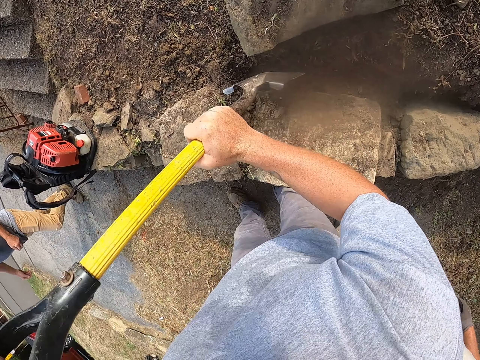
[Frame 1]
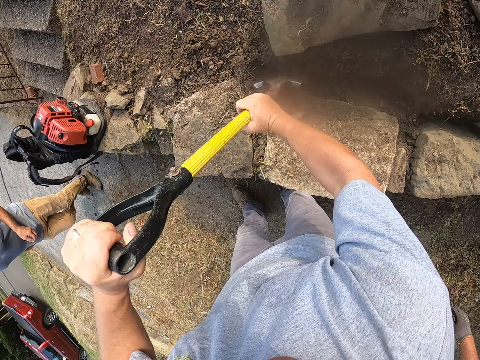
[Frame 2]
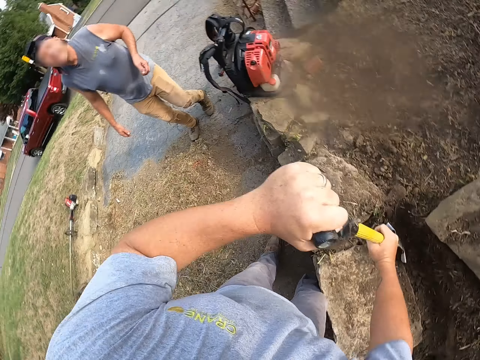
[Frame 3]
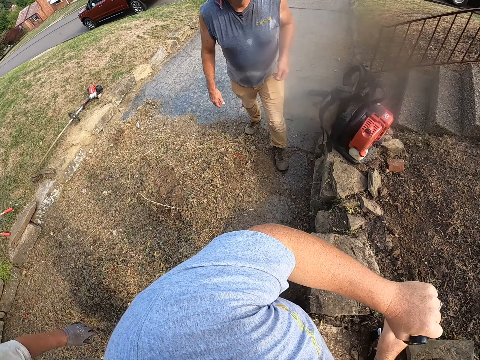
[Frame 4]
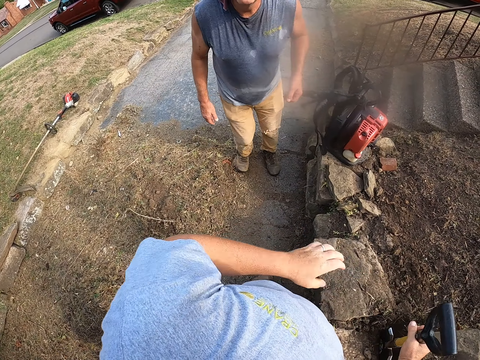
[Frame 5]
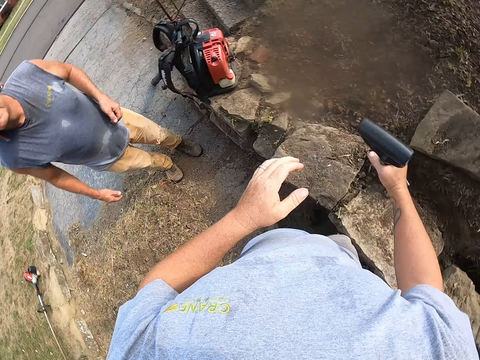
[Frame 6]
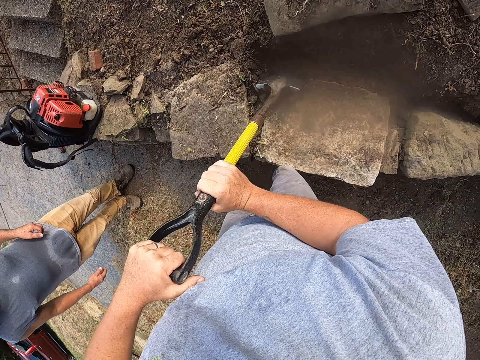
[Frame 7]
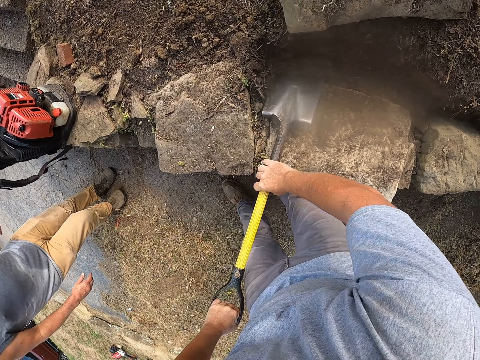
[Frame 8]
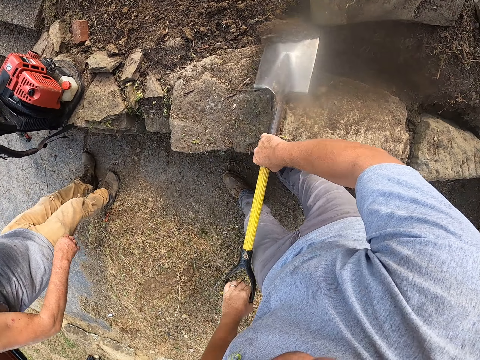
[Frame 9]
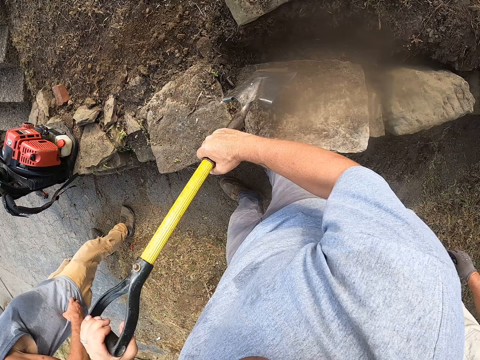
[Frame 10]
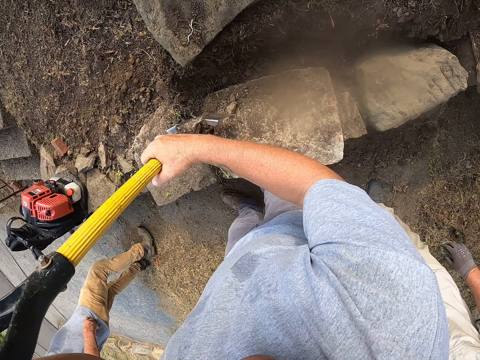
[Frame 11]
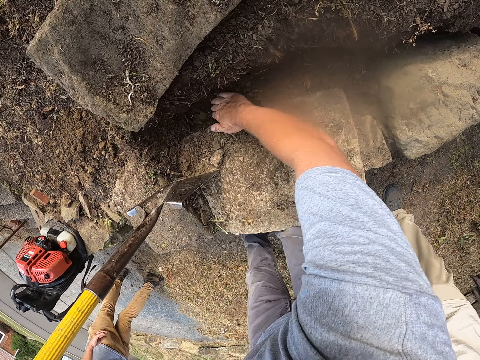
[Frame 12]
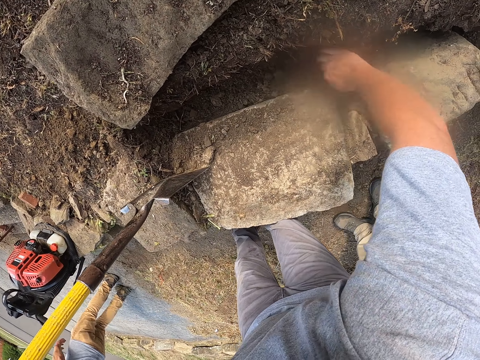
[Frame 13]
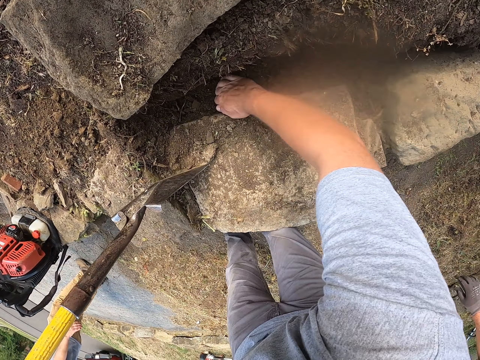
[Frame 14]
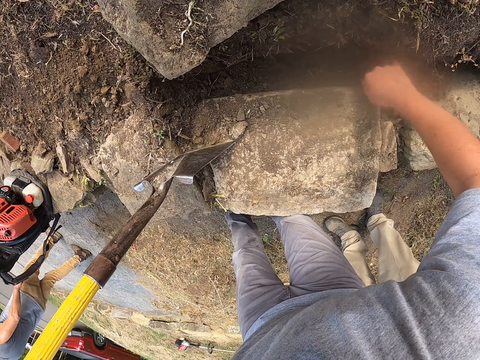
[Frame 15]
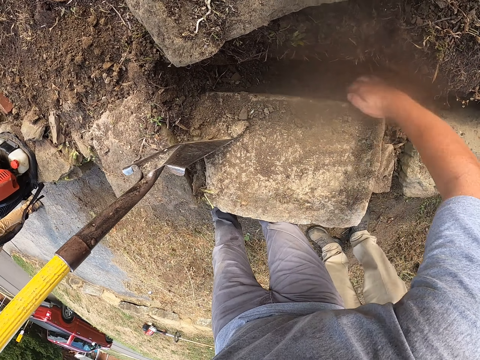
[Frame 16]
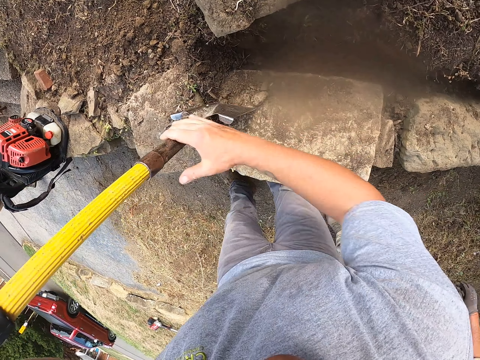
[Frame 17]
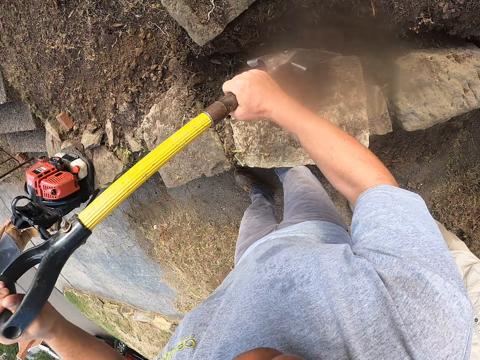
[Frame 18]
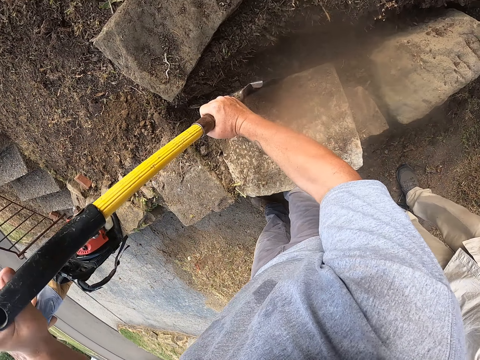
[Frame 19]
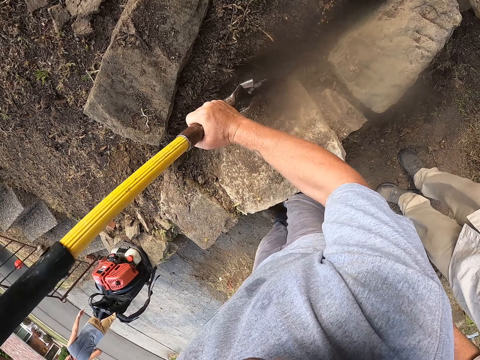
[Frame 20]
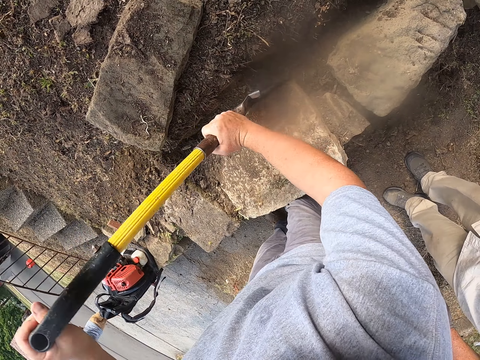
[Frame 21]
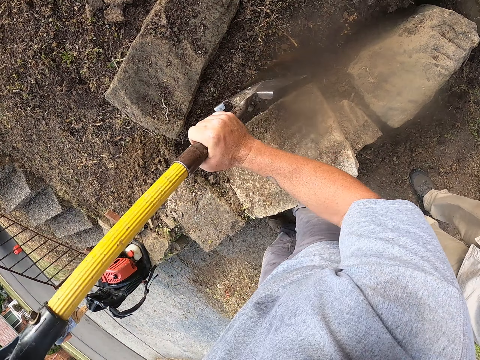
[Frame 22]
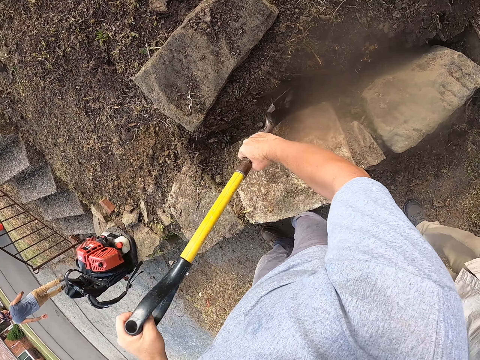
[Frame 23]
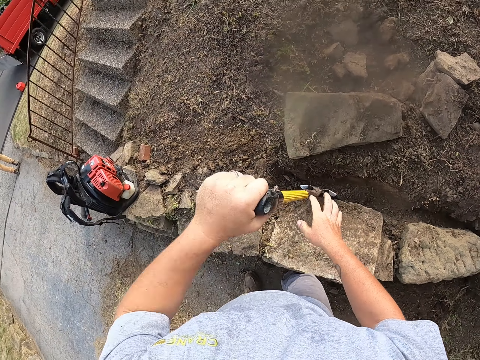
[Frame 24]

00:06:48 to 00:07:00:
The camera wearer digs on the ground with a shovel. A man walks on the pavement. The camera wearer looks around a verandah. He digs on the ground with the shovel. He removes the soil with his hand. He spreads soil on the ground. The man walks on the pavement. The camera wearer digs on the ground with the shovel.

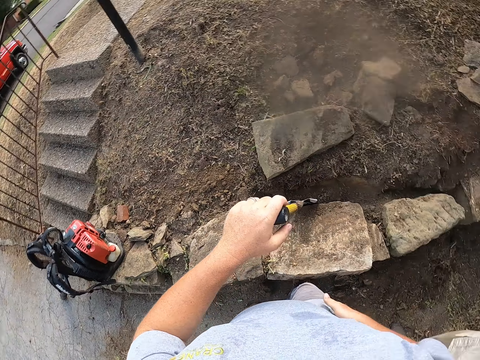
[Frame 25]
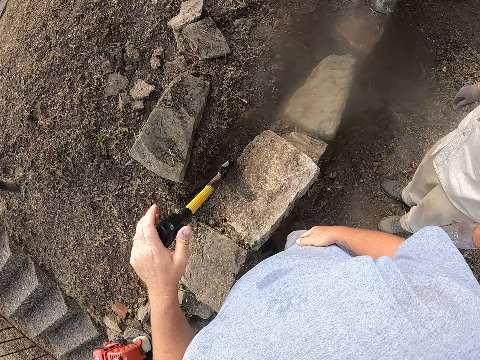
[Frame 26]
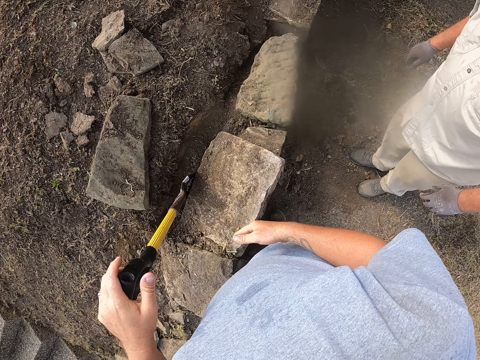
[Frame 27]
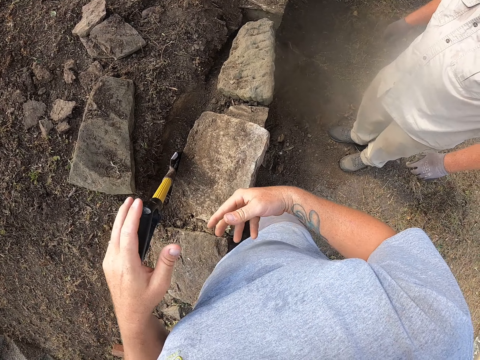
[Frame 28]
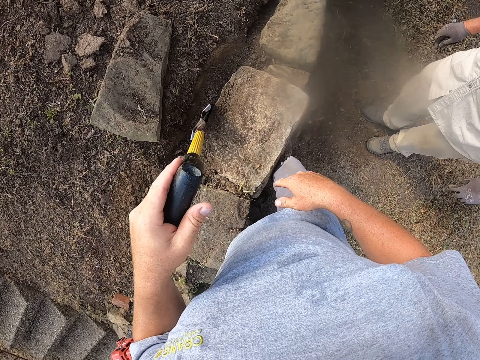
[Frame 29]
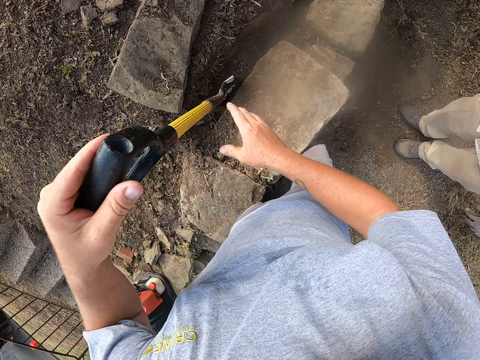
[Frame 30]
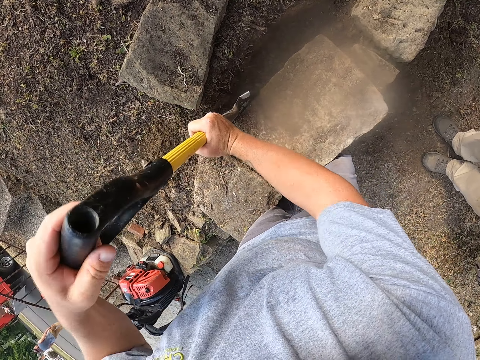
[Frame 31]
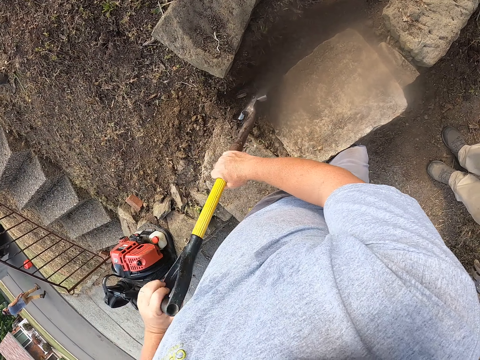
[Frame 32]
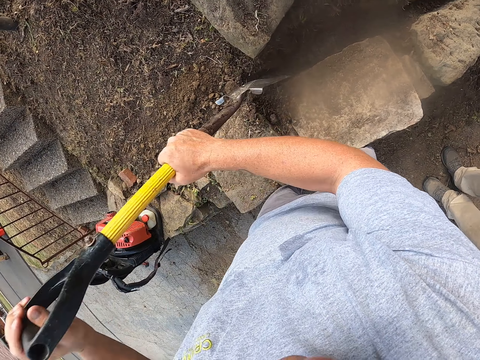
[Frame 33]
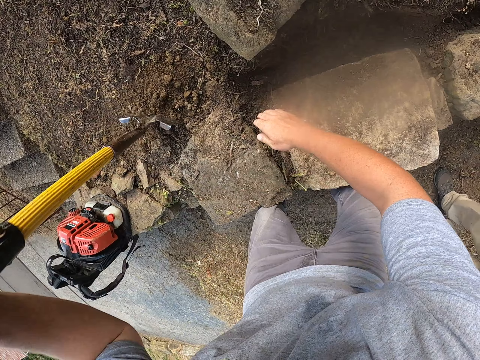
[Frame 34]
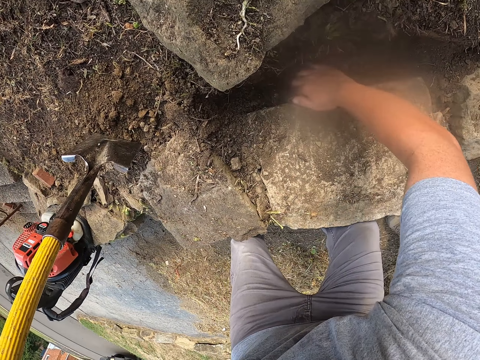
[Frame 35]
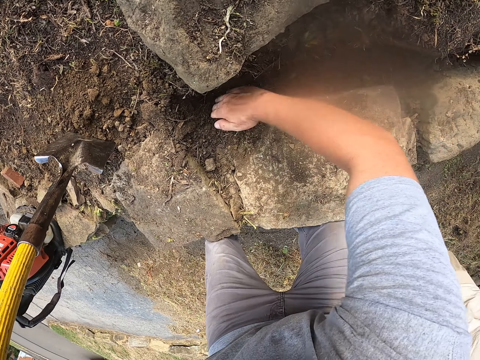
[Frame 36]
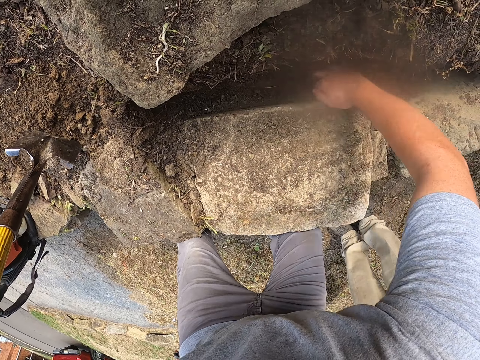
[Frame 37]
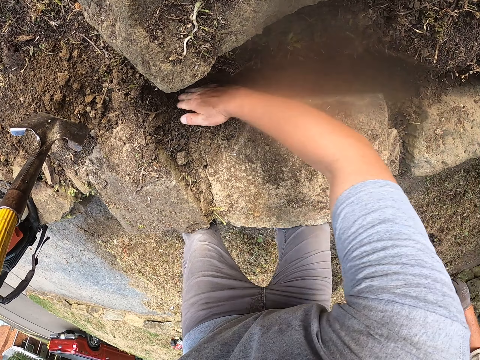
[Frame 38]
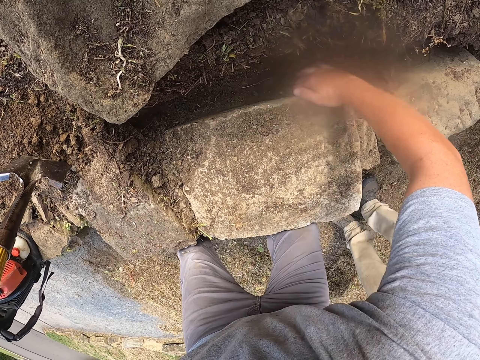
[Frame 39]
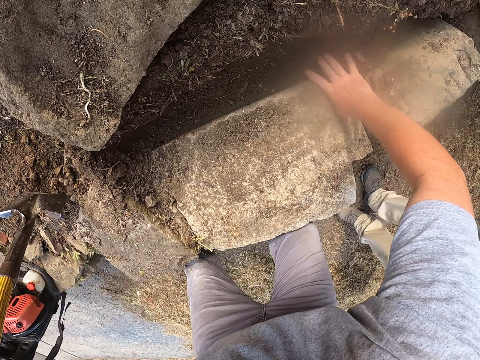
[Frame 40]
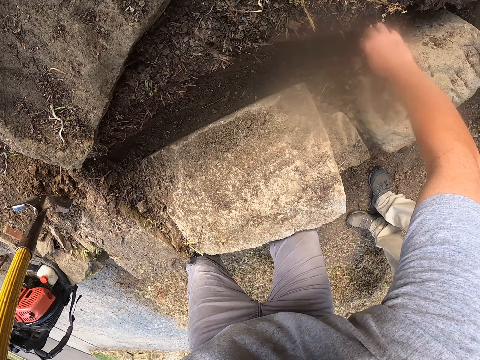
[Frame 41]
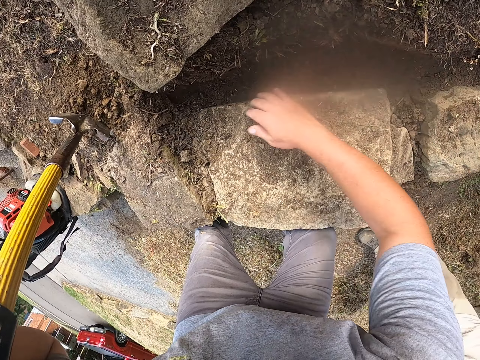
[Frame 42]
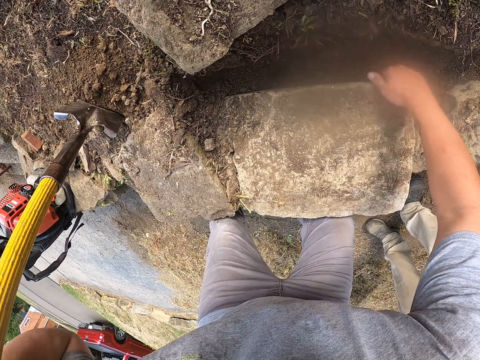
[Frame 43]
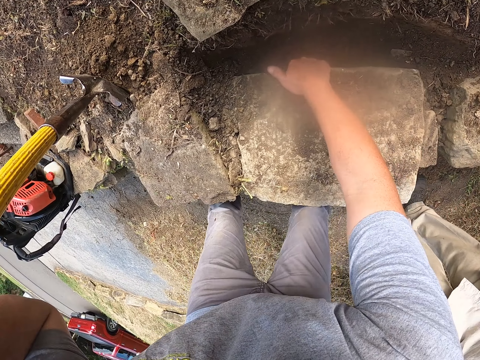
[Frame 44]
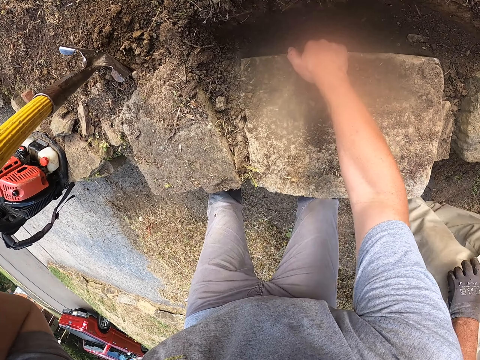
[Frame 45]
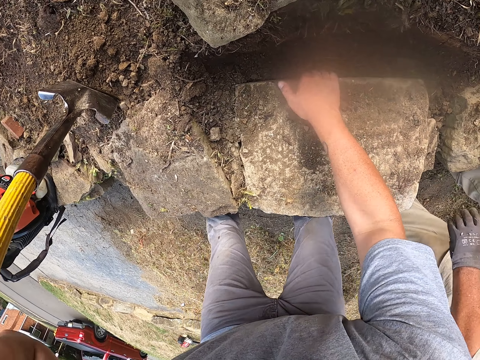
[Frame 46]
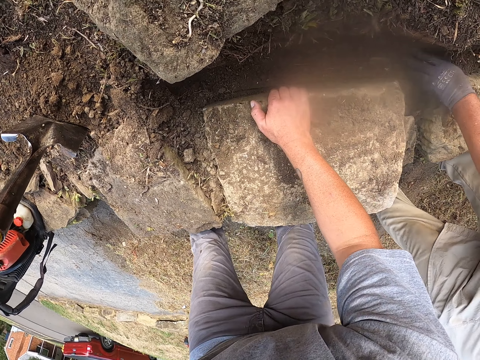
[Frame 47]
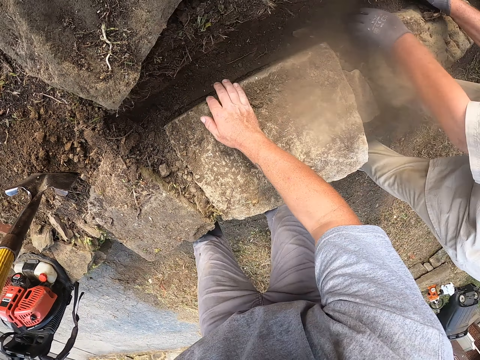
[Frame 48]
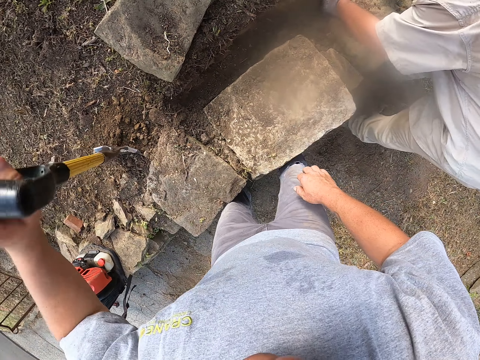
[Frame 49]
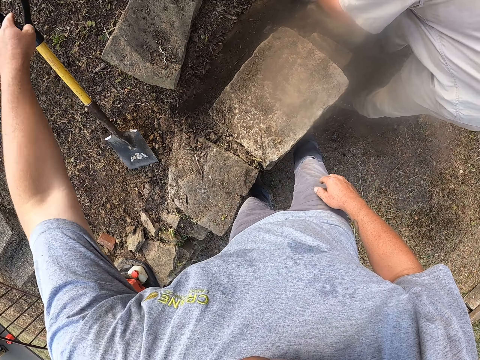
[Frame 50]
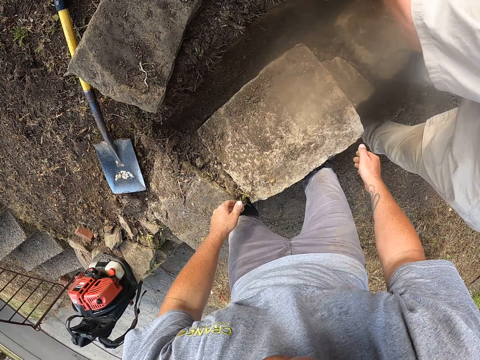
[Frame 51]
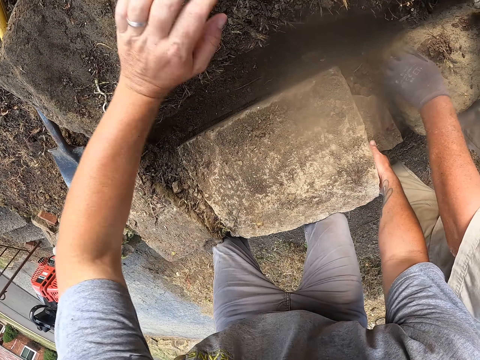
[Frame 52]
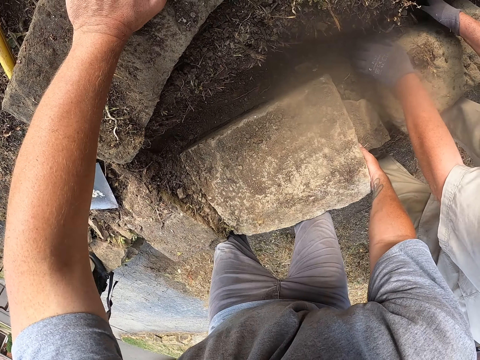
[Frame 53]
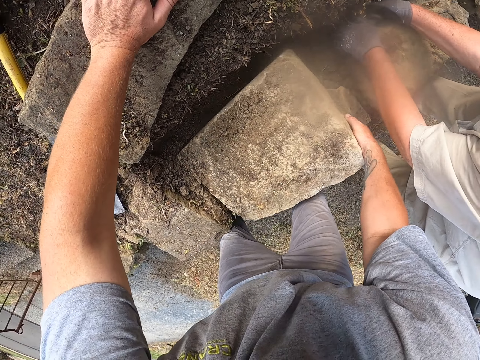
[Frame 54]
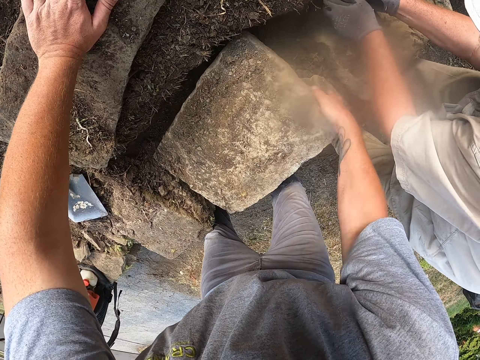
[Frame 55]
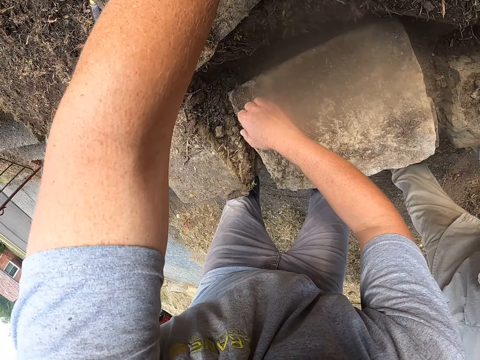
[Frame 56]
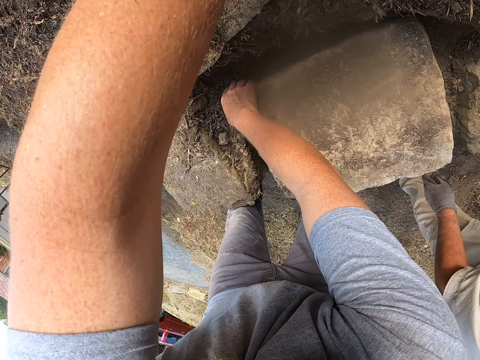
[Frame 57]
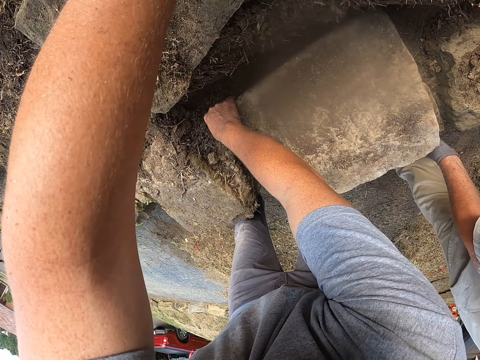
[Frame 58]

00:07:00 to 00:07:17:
The camera wearer wipes his hand on his trouser. He looks around a verandah. He moves his hand. He digs the soil with the spade. He removes the soil with his hand. He spreads the soil on the ground. A man walks around the pavement. The man removes the soil with his hand and moves a block. The camera wearer drops the spade on the ground. He pushes the stone on the ground with his right hand.
